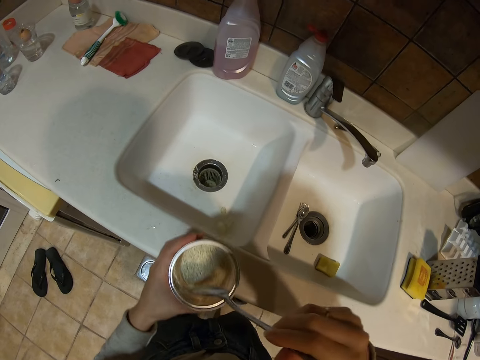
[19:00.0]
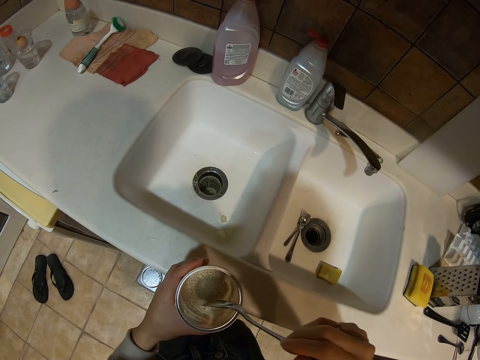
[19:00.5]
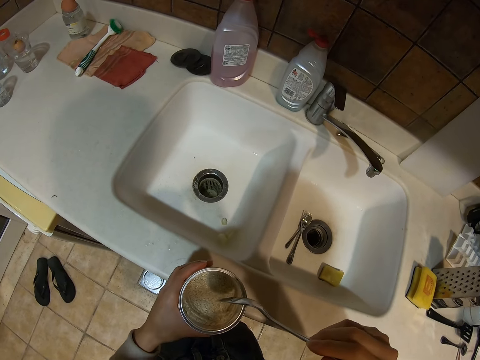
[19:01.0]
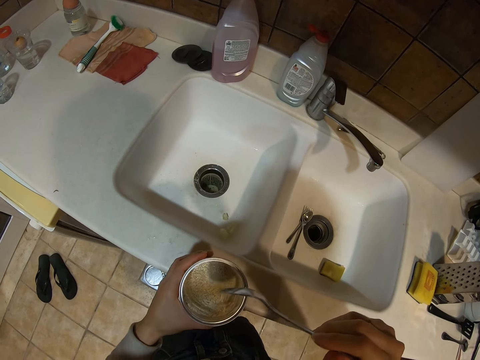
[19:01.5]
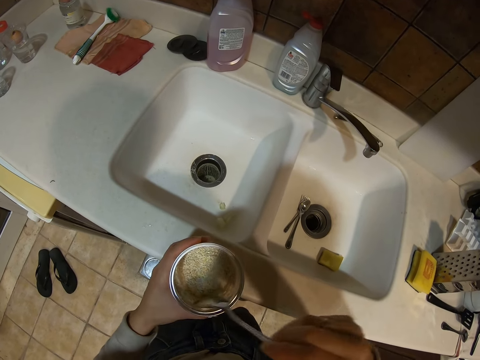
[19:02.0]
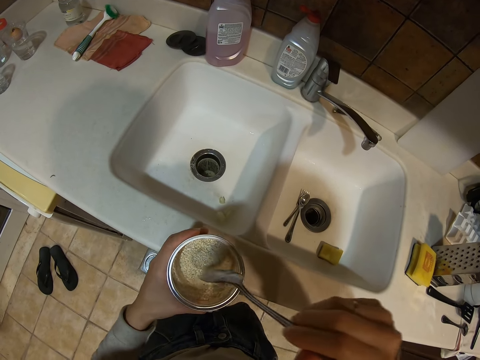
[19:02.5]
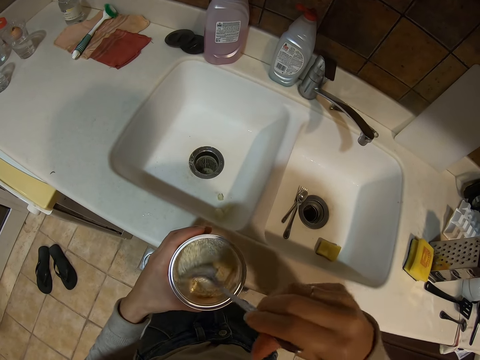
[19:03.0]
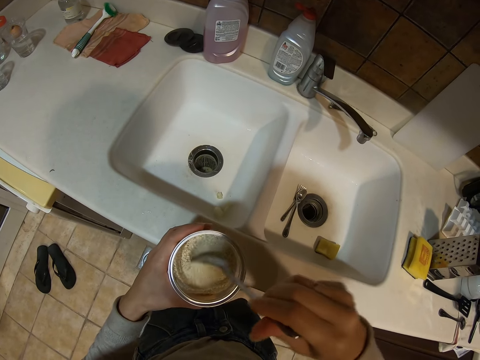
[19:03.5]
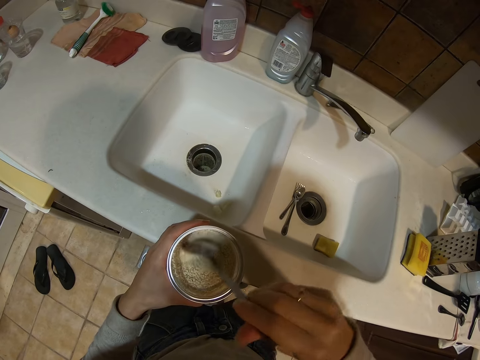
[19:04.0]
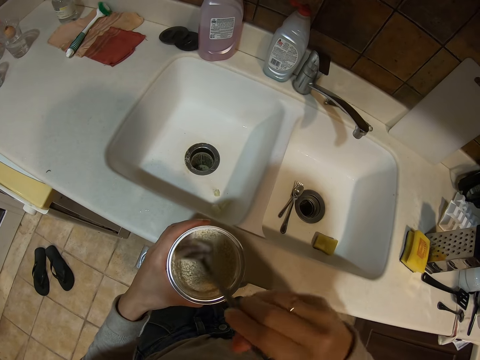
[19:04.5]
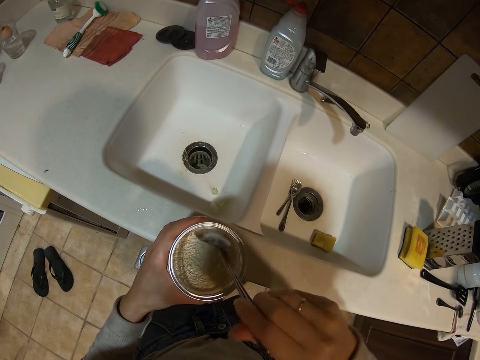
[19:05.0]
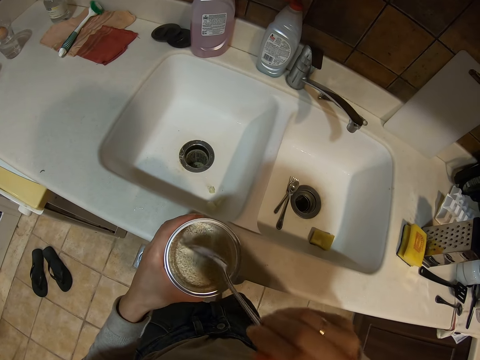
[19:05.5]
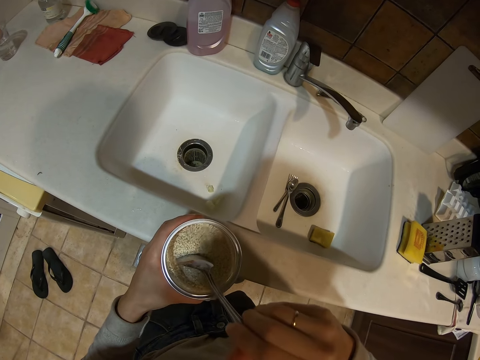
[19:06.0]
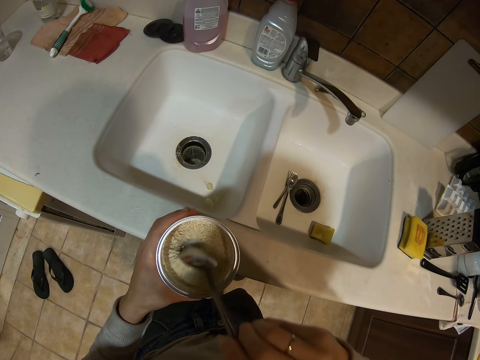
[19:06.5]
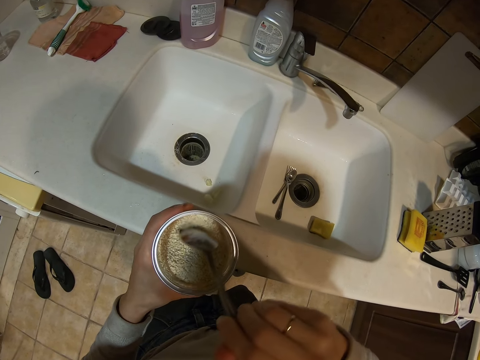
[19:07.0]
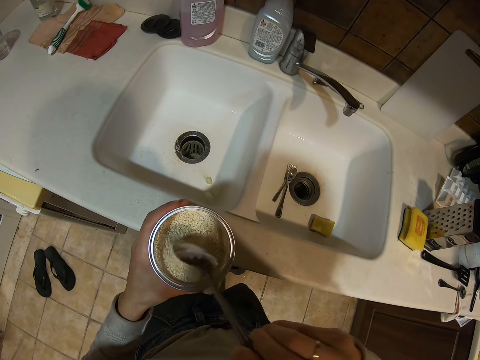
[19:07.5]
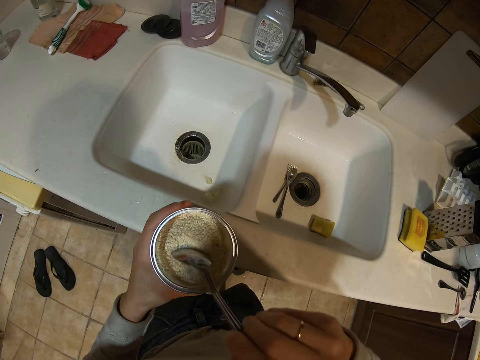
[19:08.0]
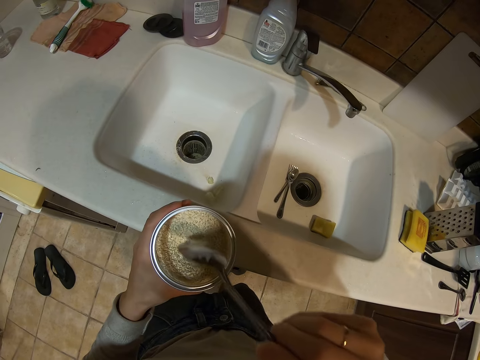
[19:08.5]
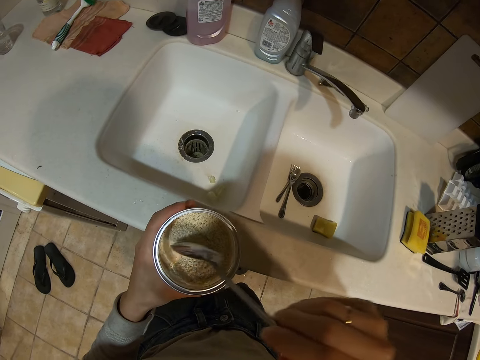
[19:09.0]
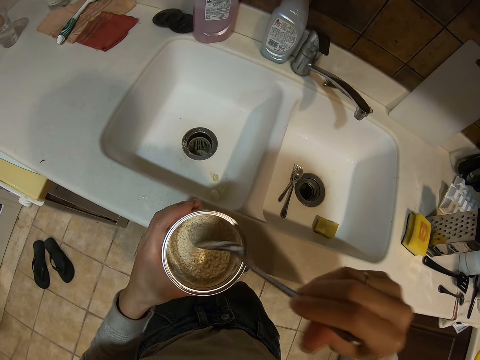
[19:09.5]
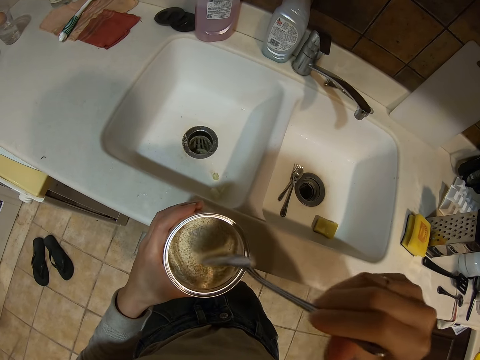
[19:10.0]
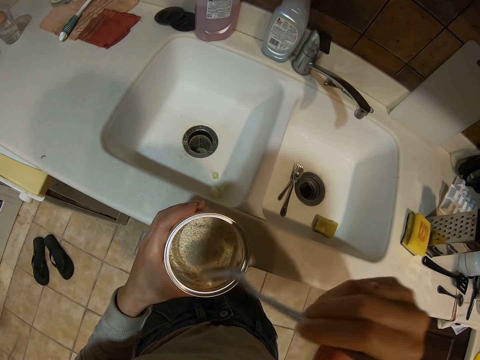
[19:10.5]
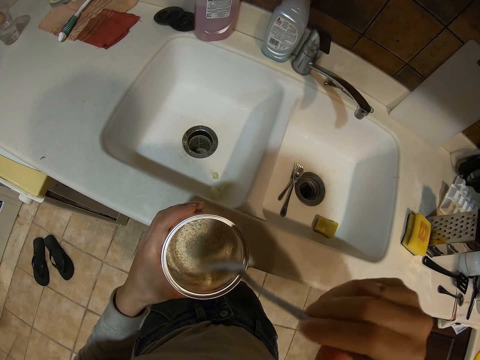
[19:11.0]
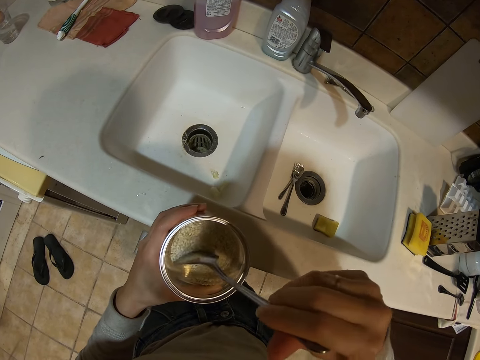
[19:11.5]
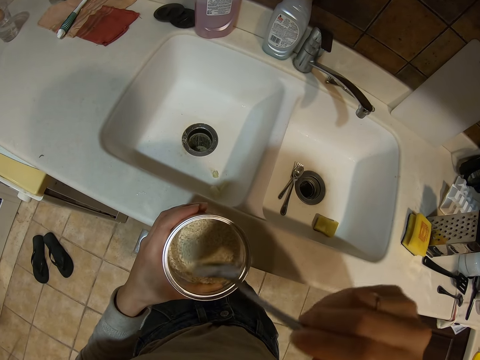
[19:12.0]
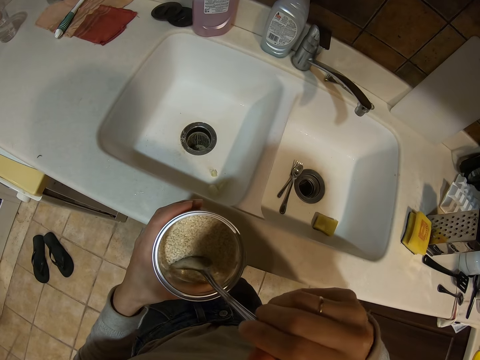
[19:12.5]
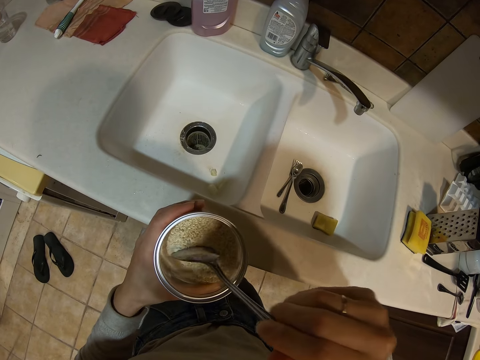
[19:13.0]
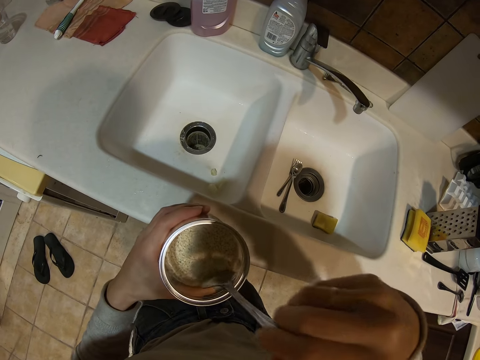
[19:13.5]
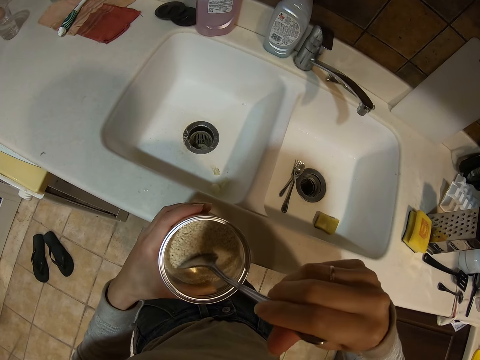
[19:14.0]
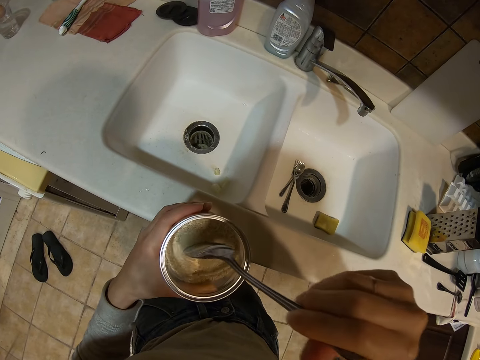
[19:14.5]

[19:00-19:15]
The camera wearer mixes something.

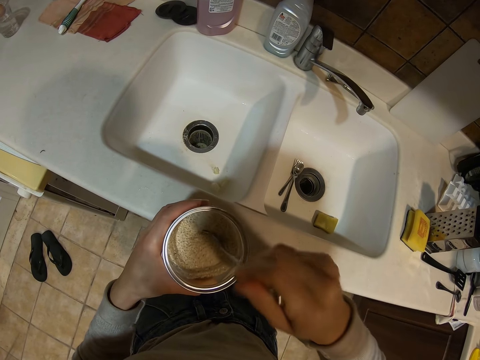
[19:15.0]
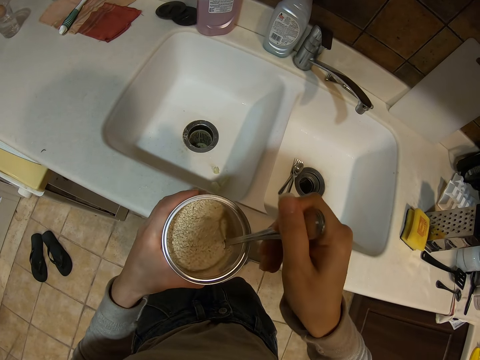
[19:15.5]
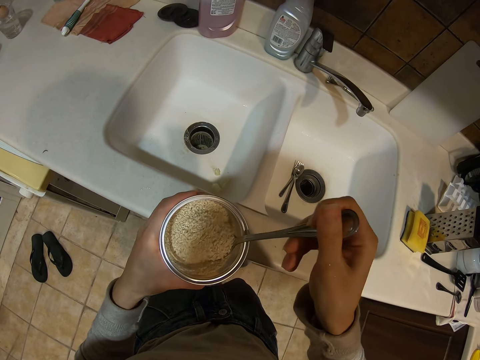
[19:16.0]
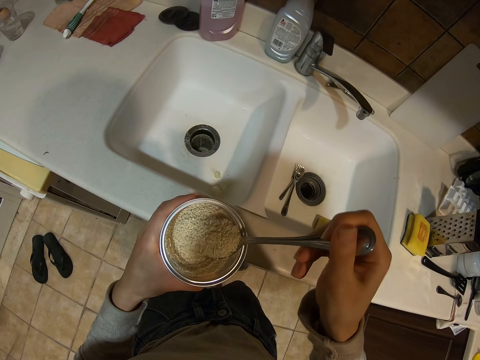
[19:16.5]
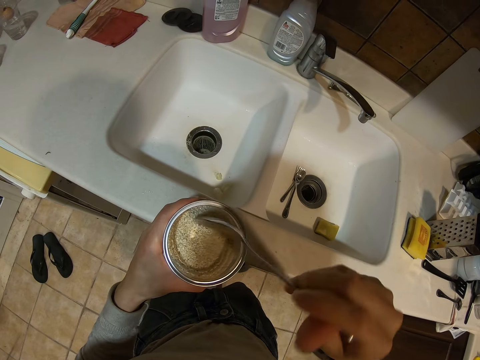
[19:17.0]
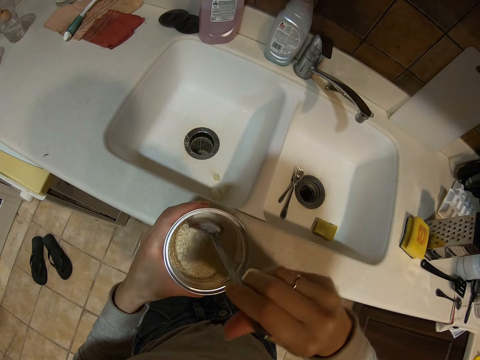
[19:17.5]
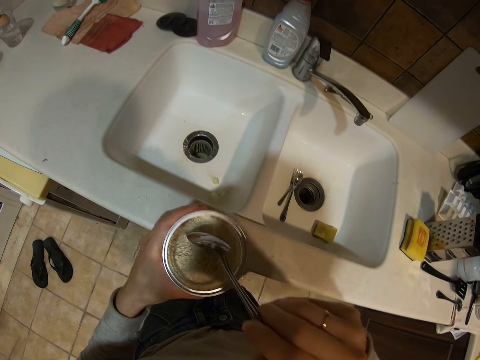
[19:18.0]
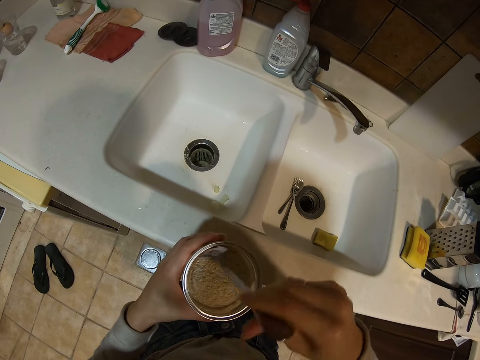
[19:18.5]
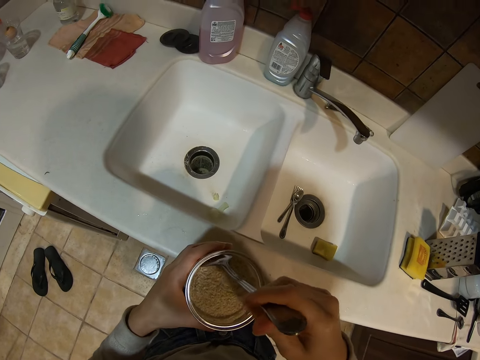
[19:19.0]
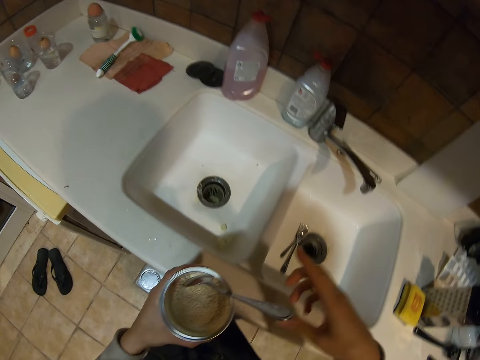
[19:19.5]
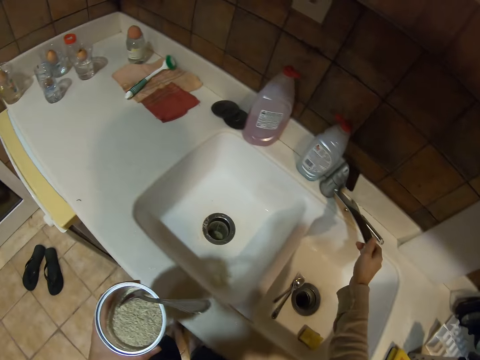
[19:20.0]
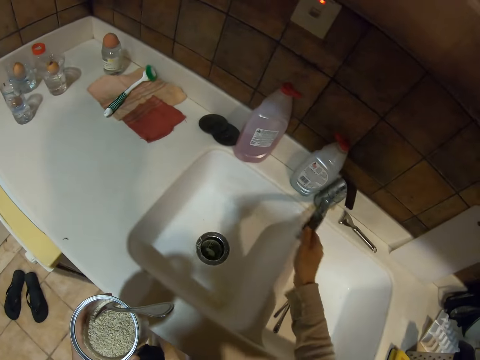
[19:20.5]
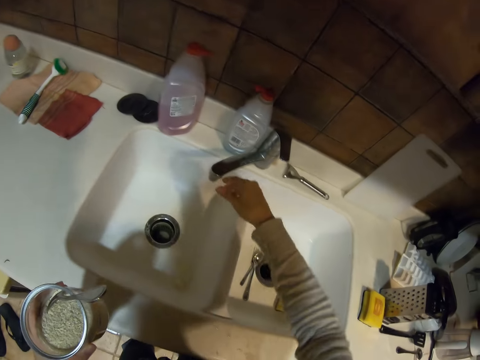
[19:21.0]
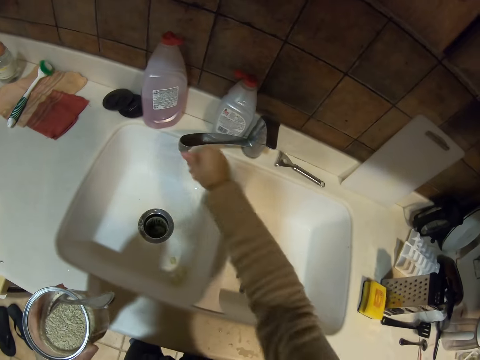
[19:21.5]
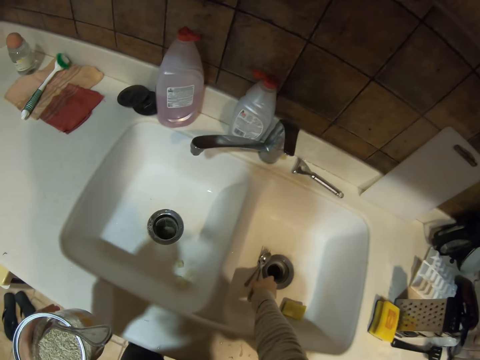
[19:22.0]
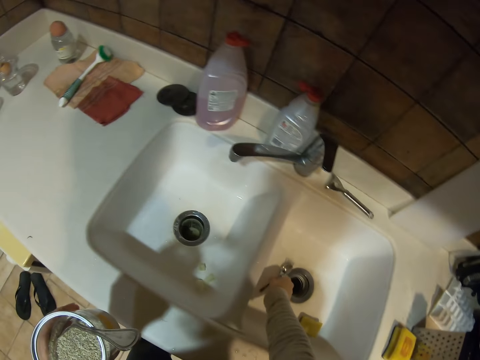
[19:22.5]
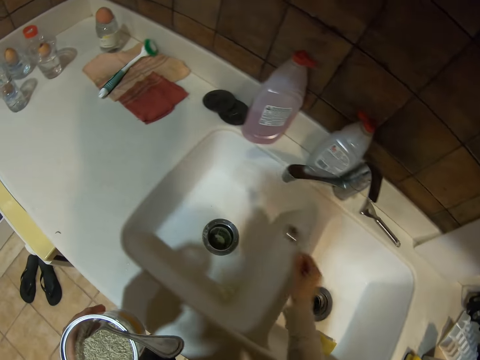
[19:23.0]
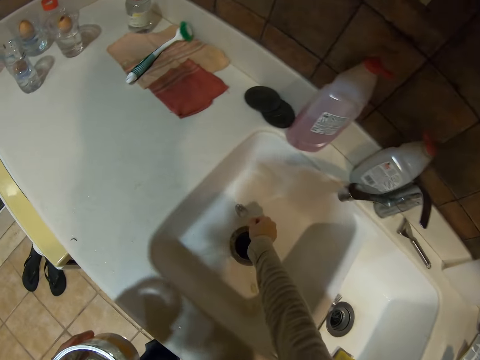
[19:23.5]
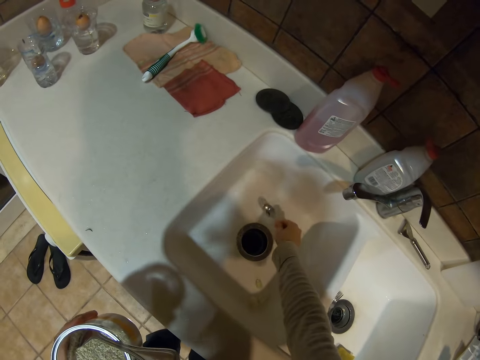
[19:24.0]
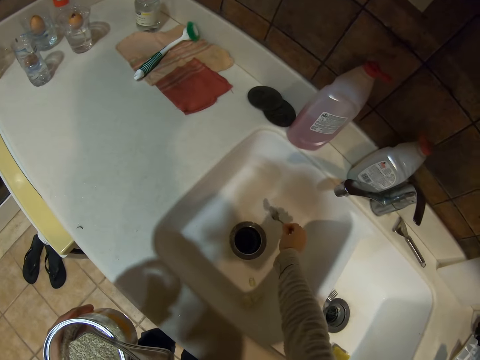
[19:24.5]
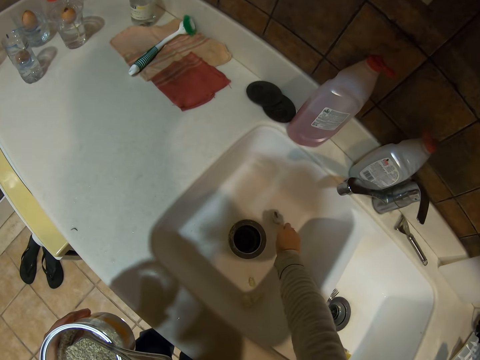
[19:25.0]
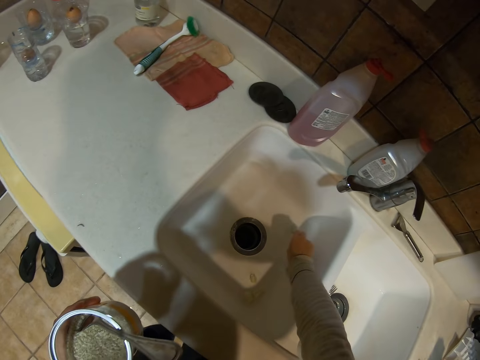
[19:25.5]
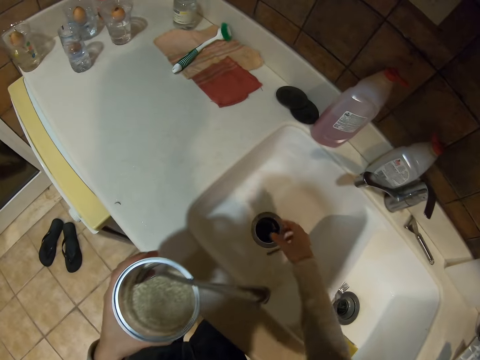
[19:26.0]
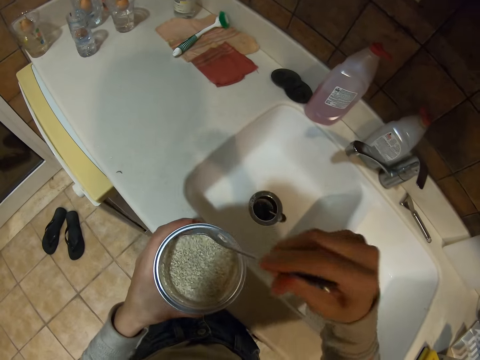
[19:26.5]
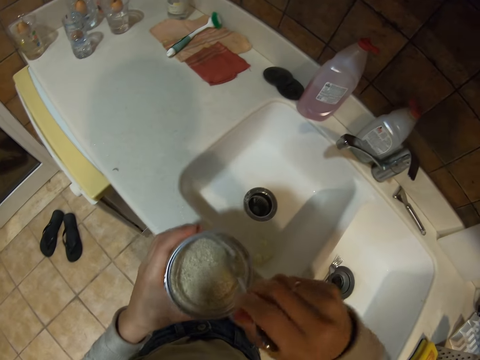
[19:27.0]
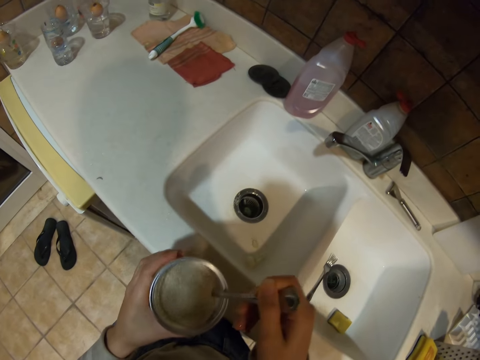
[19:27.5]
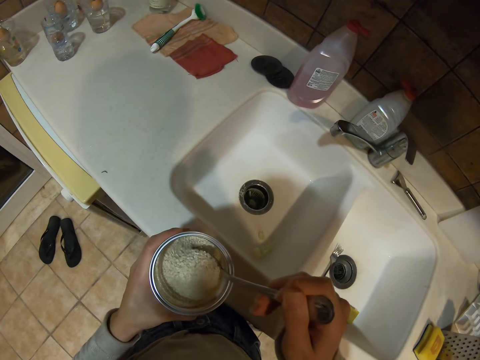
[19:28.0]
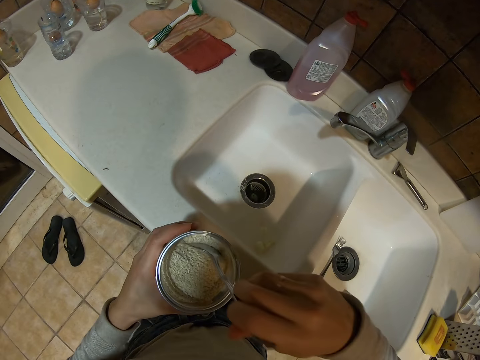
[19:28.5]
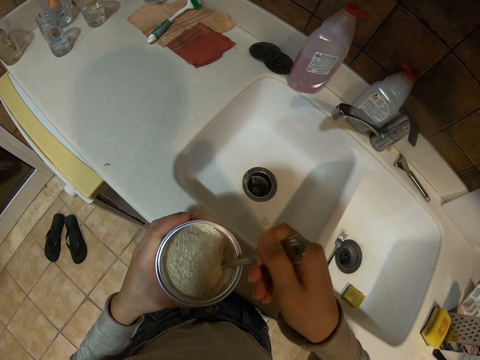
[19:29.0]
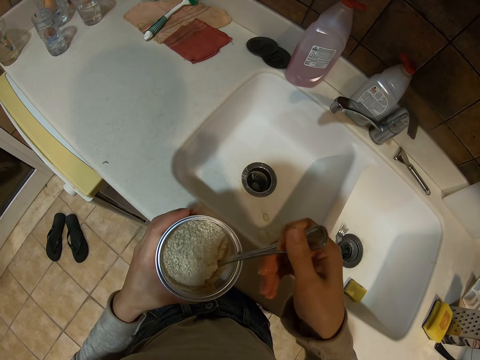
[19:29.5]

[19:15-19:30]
The camera wearer adjusts the tap knob. They pick up a spoon from the sink. They place the spoon in another sink. They search in sugar with the spoon. They mix something.
